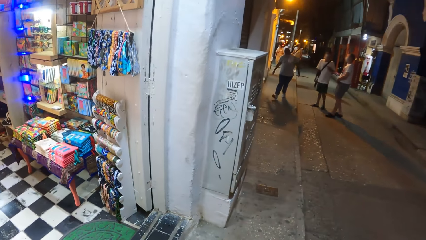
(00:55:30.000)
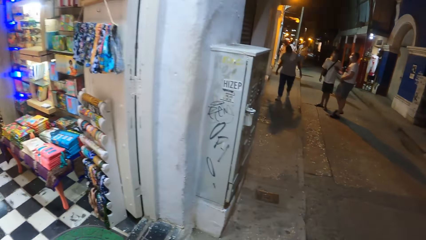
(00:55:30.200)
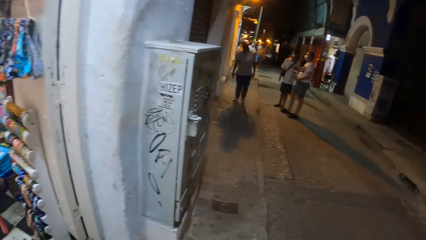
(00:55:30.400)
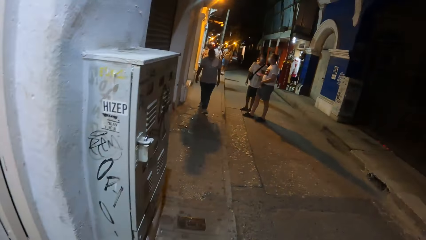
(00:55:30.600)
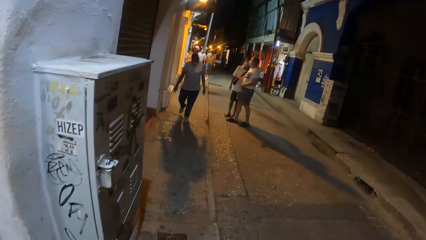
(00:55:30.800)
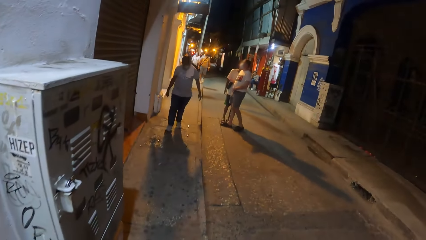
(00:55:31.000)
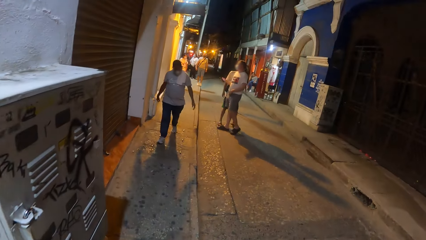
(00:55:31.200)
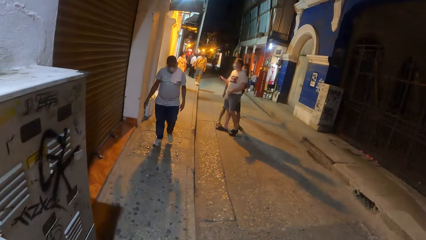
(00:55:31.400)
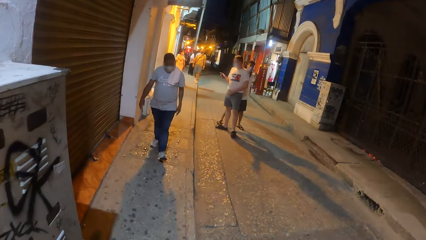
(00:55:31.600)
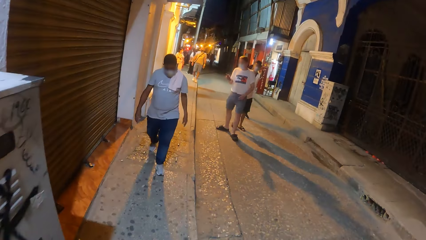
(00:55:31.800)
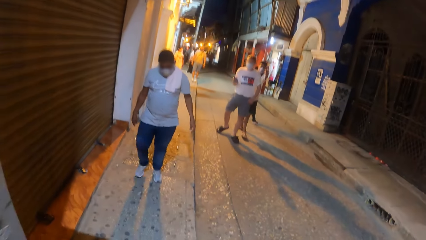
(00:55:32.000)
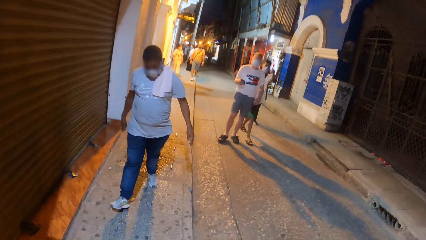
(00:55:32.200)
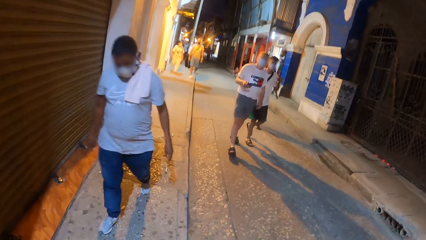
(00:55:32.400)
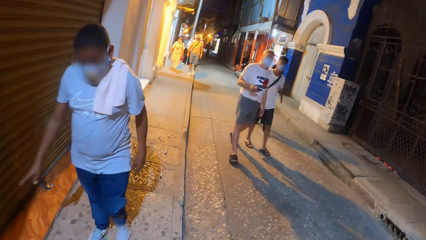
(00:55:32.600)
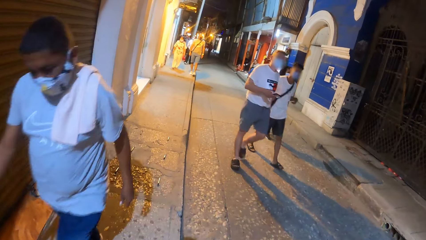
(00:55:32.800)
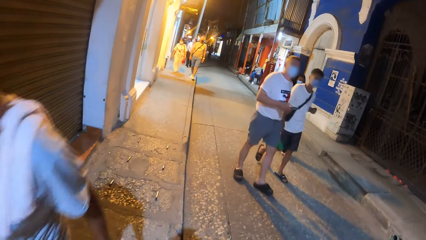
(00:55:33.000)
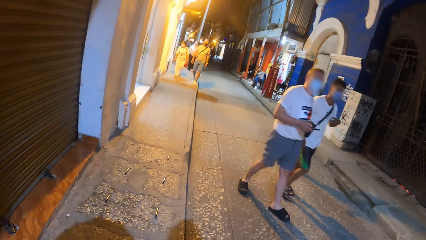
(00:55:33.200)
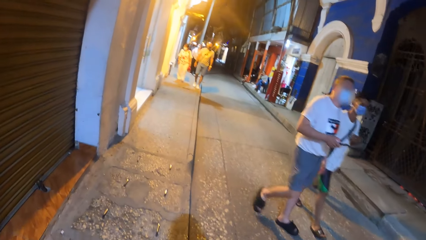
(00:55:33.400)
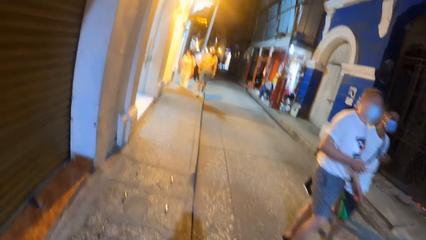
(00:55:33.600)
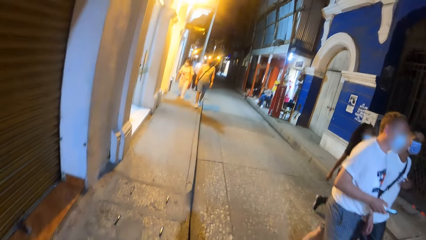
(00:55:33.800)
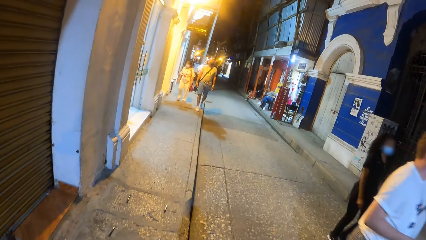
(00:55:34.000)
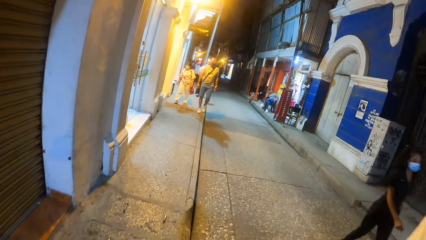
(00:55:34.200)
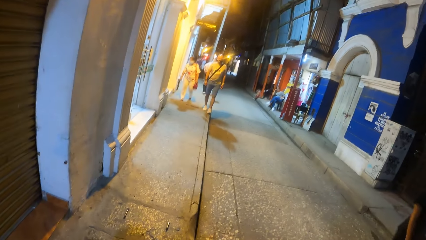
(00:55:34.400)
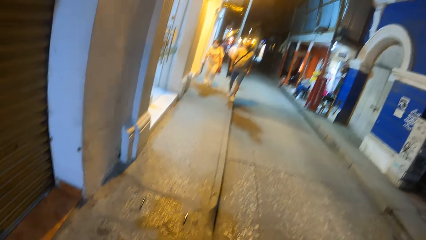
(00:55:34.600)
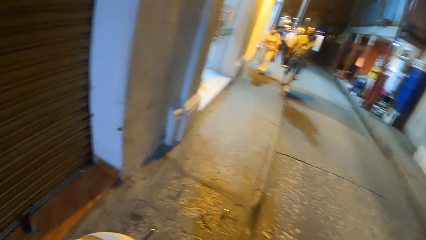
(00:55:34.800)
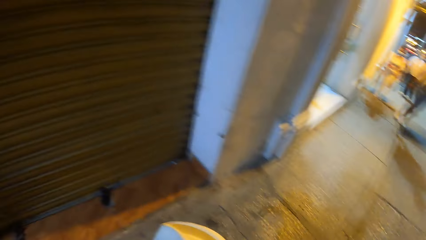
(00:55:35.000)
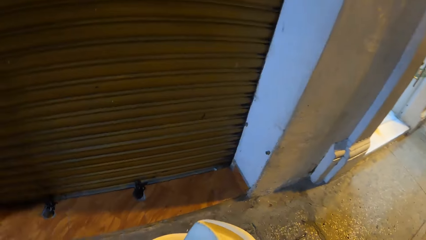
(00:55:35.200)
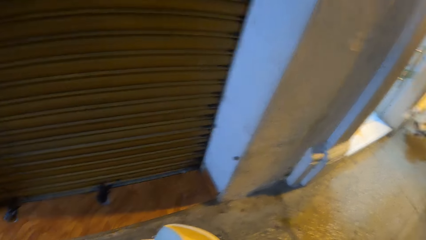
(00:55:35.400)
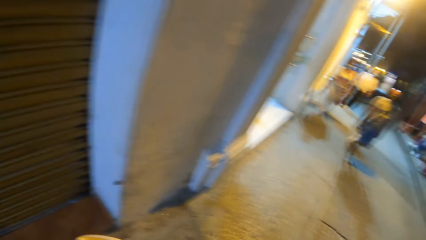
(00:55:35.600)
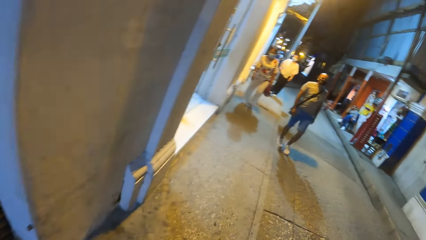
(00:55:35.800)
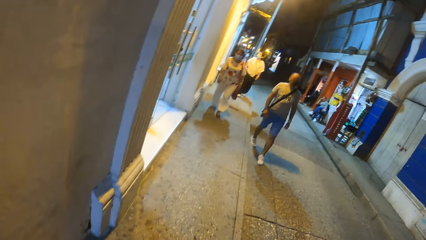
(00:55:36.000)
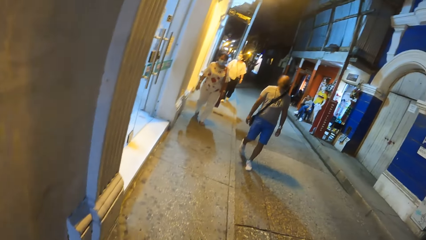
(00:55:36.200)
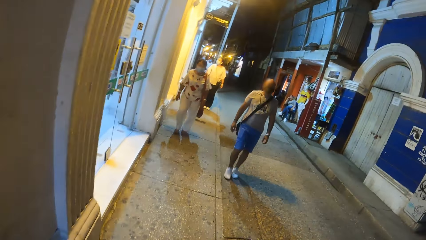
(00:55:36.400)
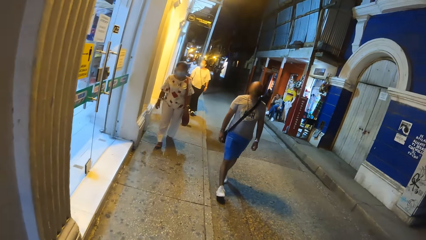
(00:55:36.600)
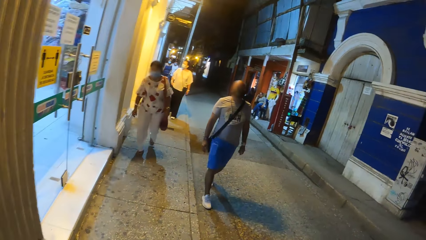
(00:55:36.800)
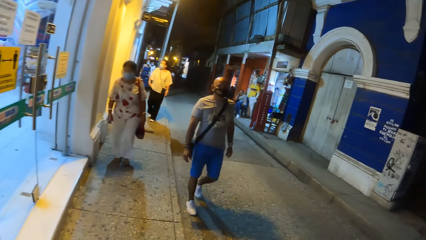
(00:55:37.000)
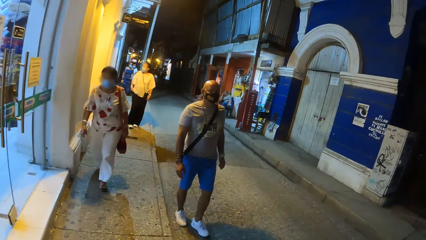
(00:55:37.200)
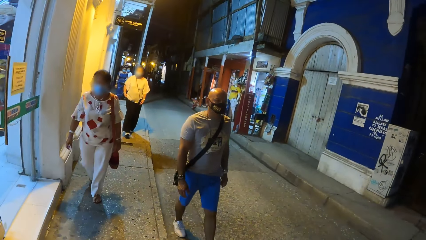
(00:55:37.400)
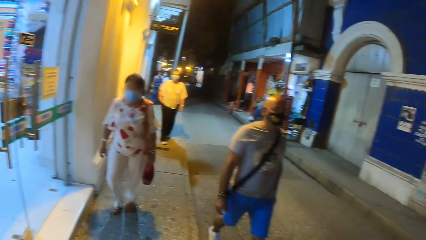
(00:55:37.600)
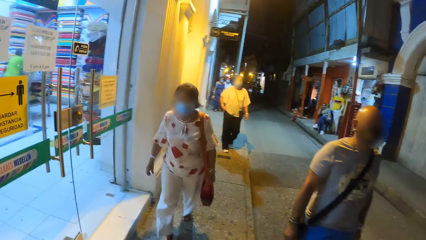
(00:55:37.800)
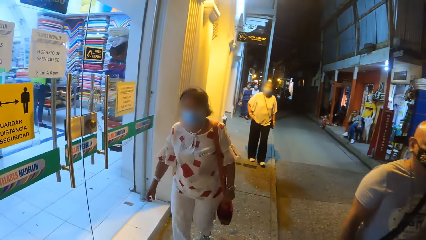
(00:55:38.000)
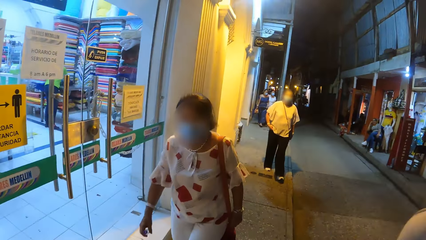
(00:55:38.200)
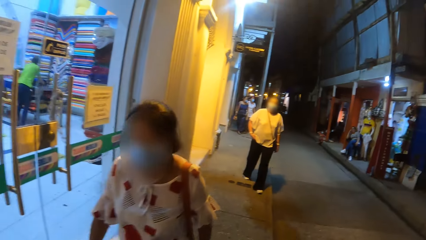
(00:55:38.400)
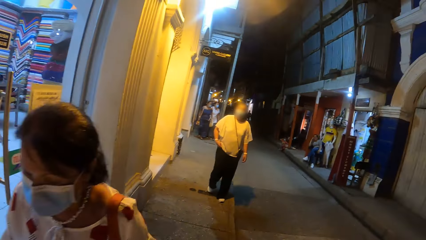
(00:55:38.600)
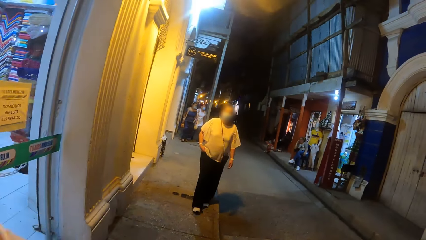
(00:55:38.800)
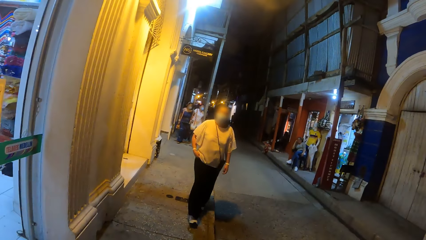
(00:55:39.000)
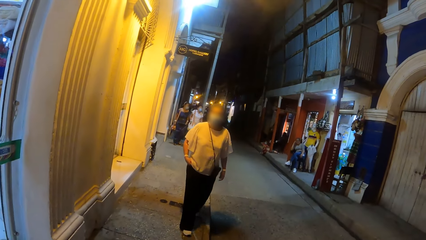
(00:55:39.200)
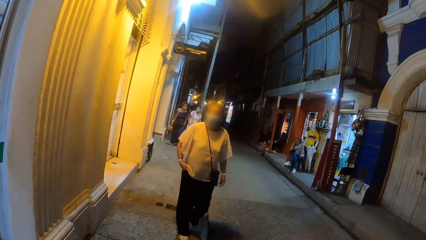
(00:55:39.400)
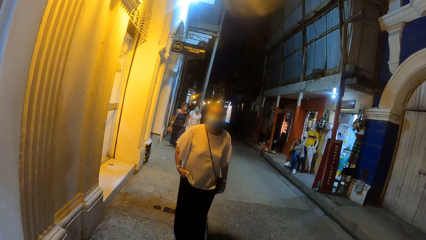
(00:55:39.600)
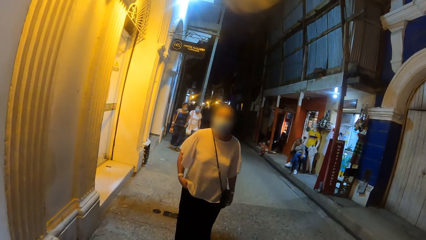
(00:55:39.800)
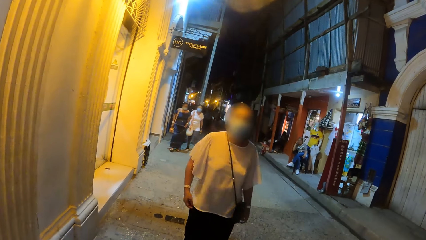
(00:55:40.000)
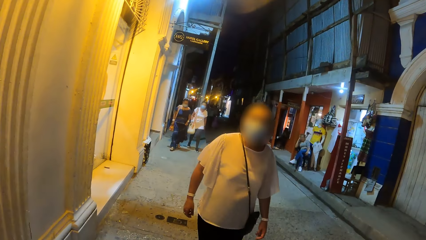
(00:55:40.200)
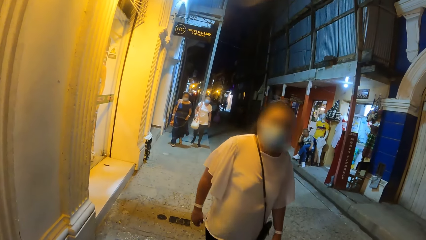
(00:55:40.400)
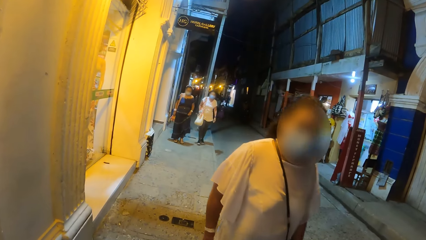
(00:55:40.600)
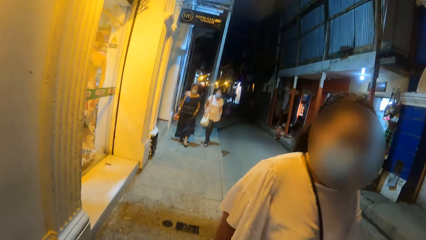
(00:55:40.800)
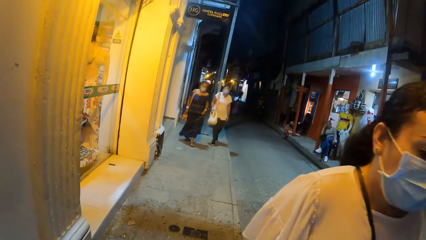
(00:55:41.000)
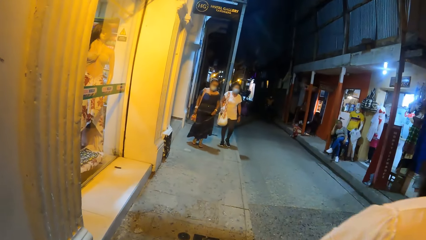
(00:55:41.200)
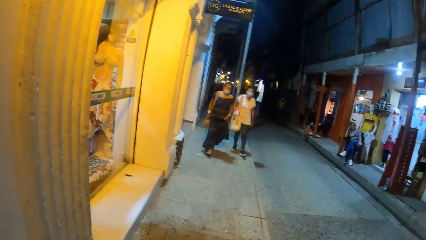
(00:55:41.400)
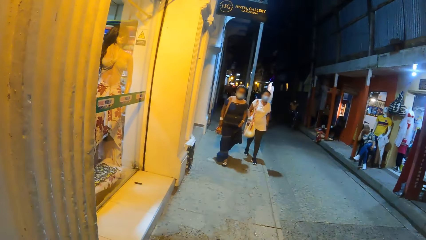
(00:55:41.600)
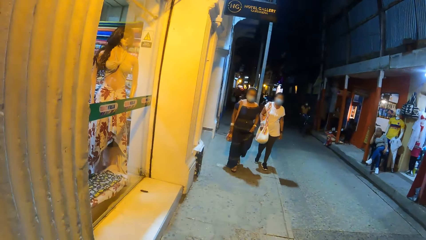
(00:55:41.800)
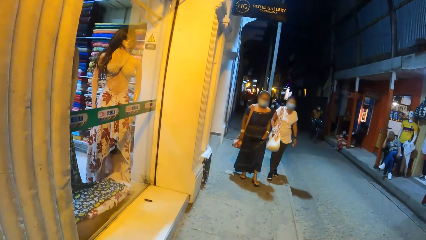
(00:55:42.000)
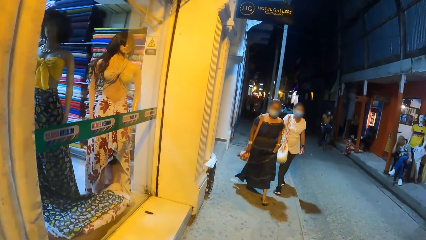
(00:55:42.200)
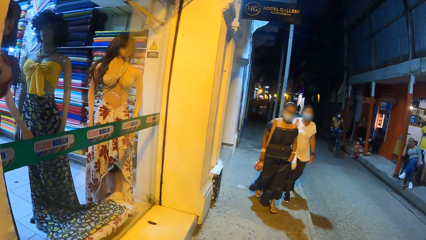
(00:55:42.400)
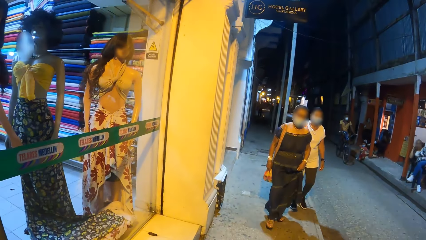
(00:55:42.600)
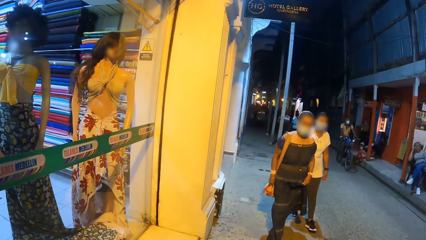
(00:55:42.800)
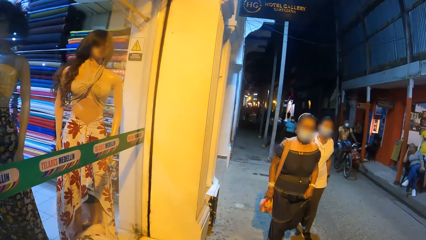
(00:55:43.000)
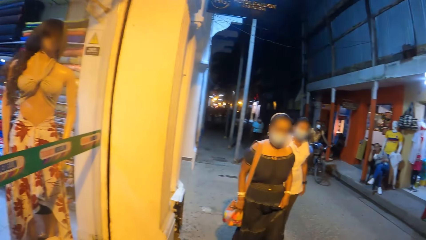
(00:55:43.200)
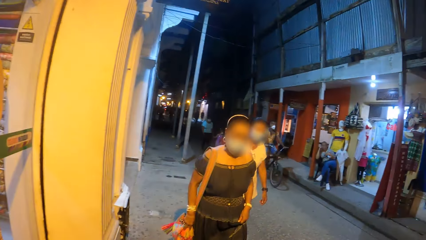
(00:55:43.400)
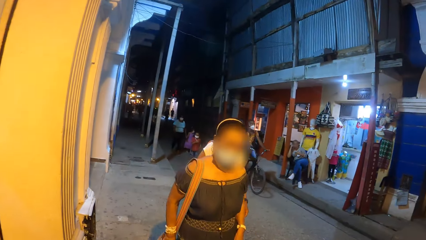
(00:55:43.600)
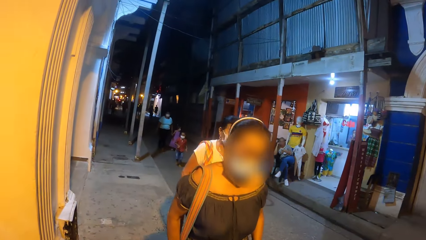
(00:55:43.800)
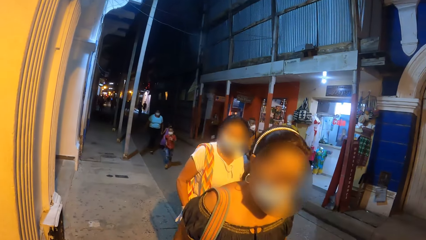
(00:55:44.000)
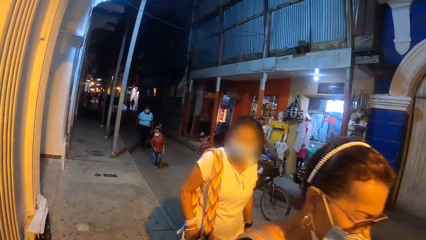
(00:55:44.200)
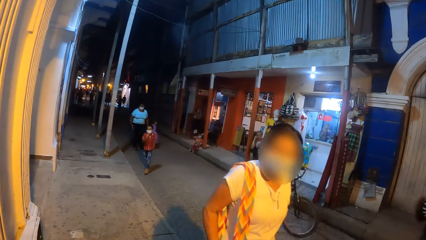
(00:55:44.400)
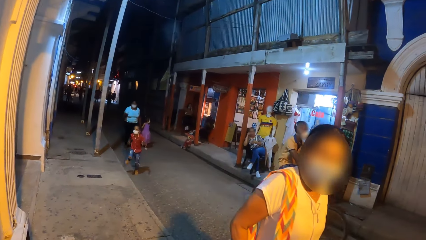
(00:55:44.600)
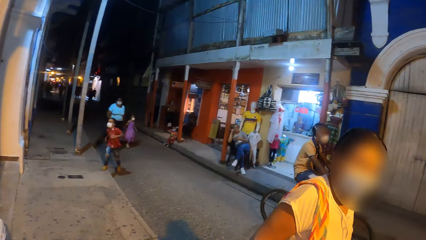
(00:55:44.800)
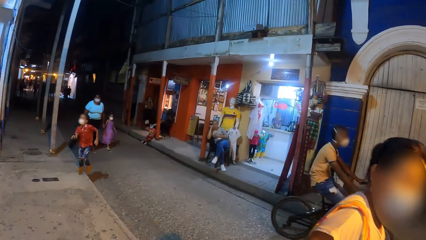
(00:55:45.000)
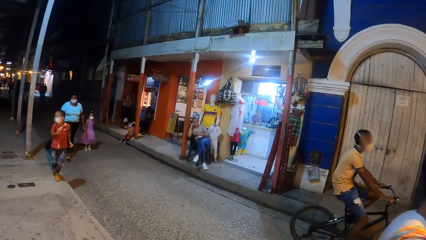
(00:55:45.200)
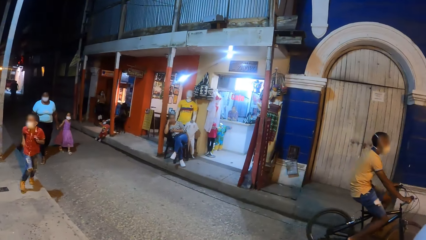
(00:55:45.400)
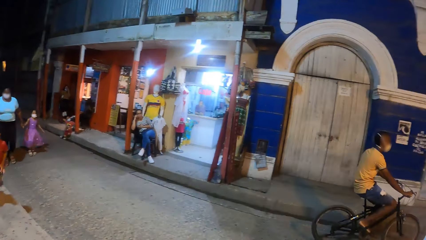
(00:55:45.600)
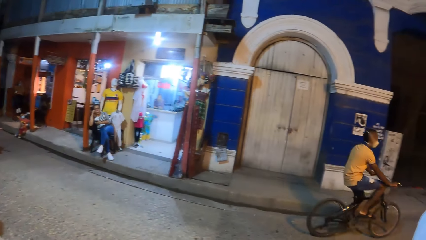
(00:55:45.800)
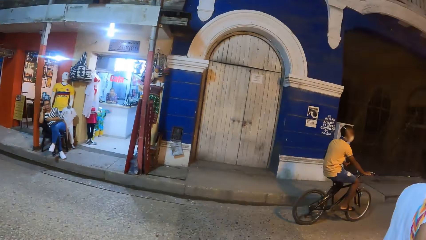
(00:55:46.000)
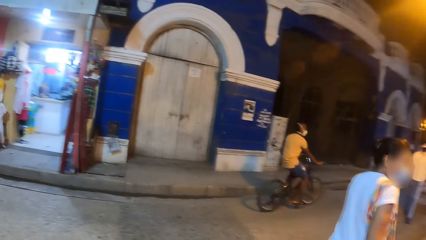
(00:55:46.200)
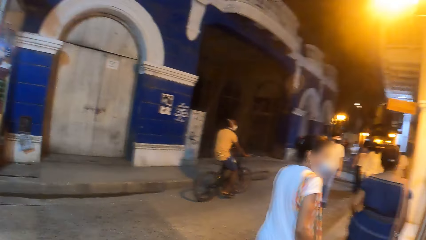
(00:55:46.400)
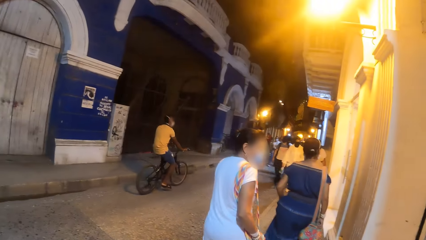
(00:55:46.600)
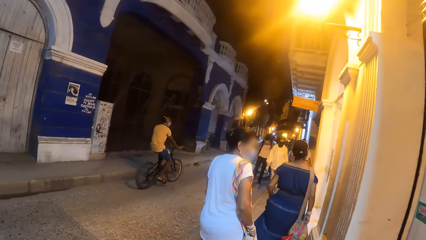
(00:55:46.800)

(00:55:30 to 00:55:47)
A man operates a phone with his left hand. Another man rides a bicycle past the camera wearer.
